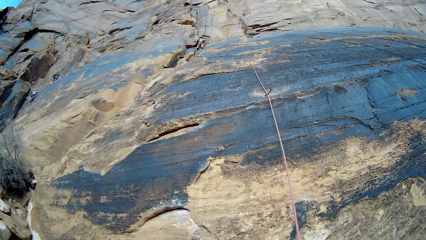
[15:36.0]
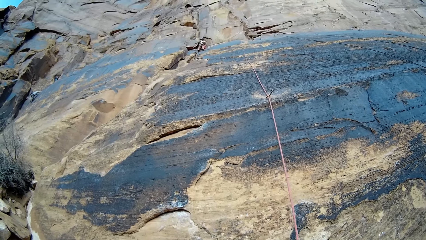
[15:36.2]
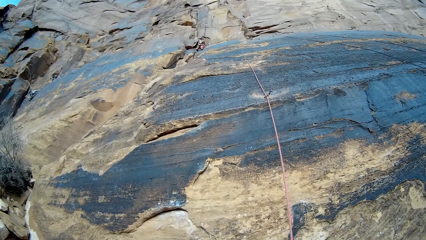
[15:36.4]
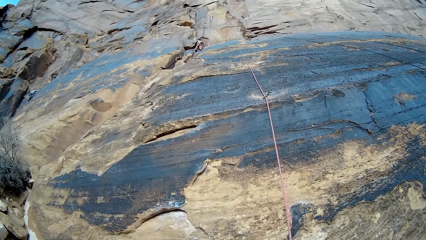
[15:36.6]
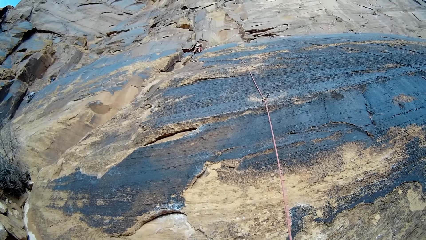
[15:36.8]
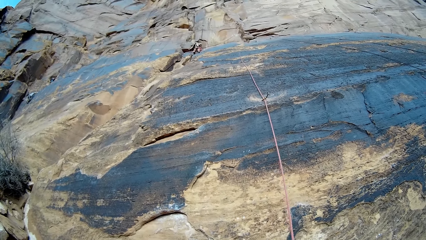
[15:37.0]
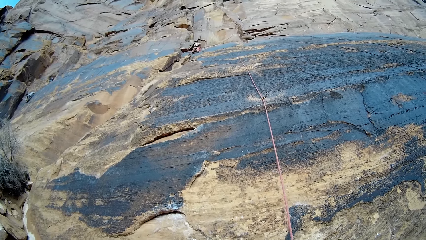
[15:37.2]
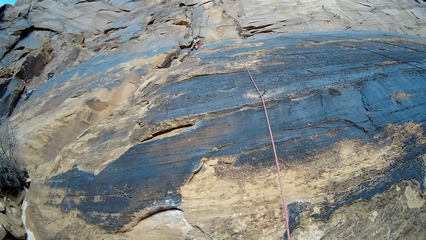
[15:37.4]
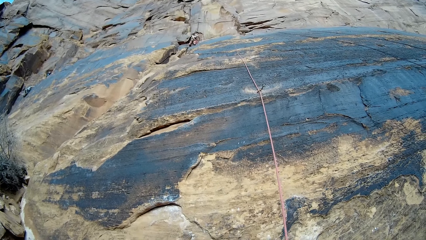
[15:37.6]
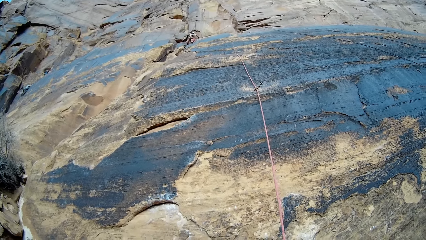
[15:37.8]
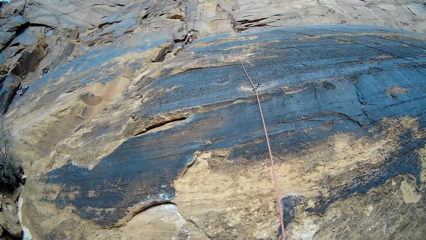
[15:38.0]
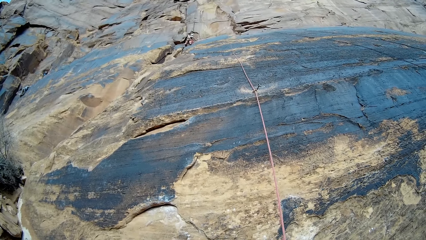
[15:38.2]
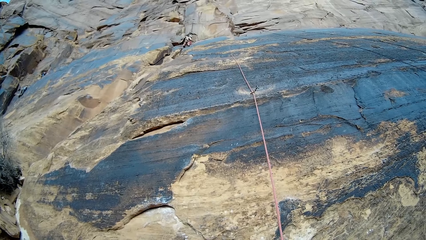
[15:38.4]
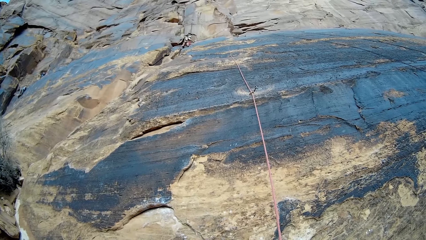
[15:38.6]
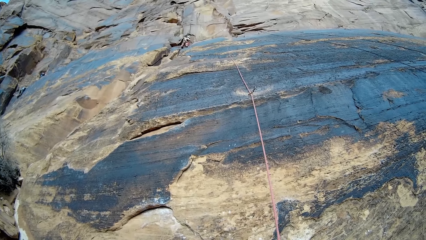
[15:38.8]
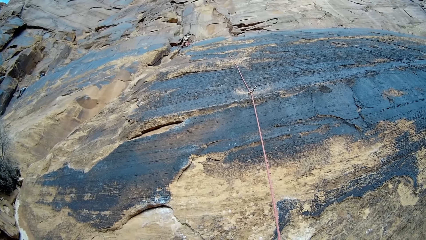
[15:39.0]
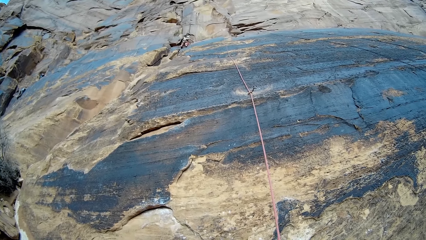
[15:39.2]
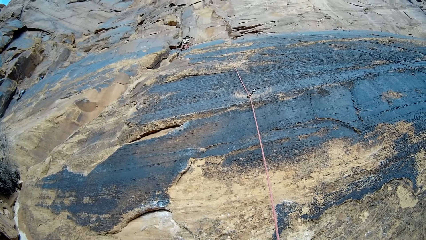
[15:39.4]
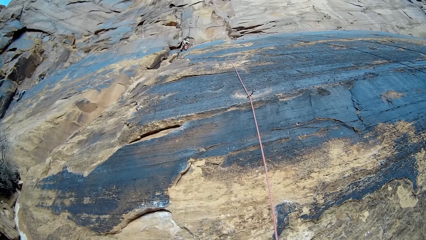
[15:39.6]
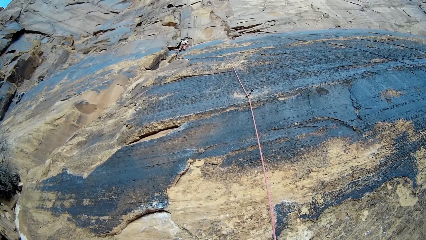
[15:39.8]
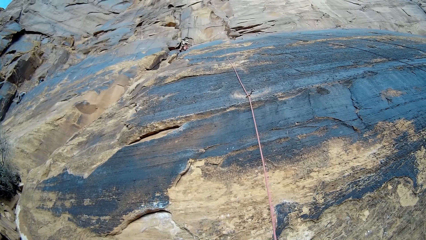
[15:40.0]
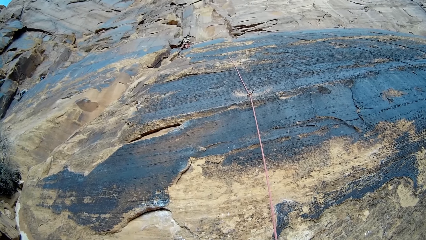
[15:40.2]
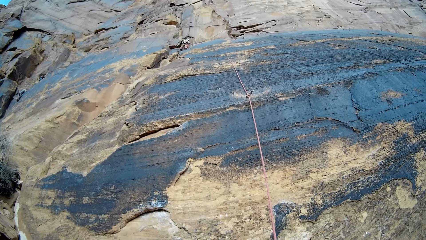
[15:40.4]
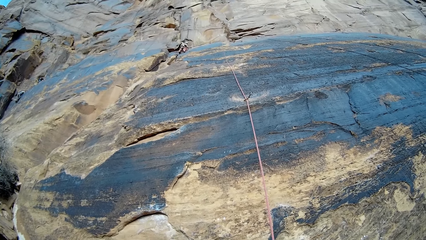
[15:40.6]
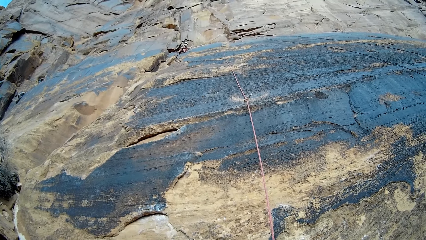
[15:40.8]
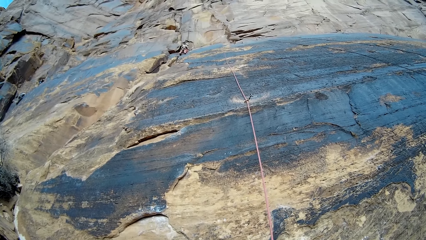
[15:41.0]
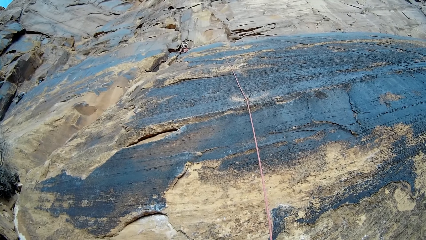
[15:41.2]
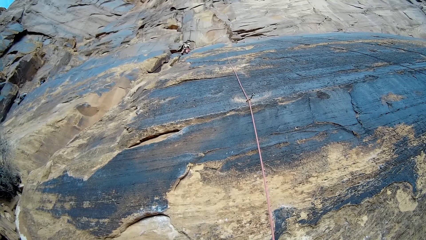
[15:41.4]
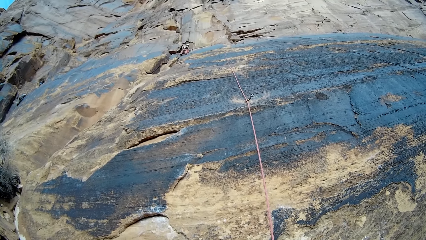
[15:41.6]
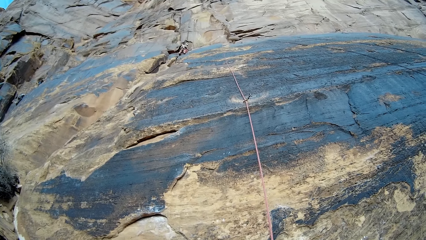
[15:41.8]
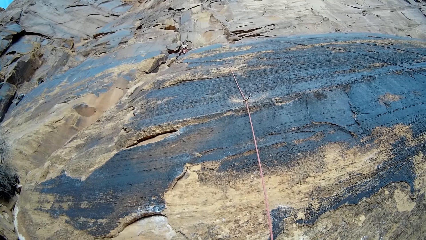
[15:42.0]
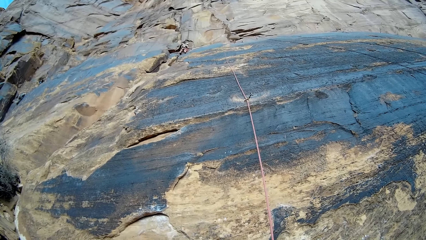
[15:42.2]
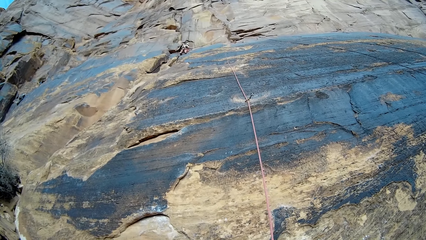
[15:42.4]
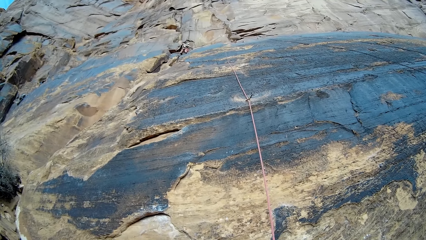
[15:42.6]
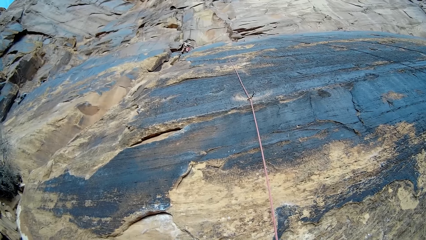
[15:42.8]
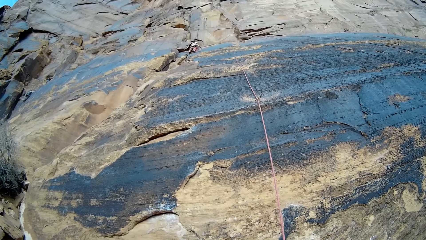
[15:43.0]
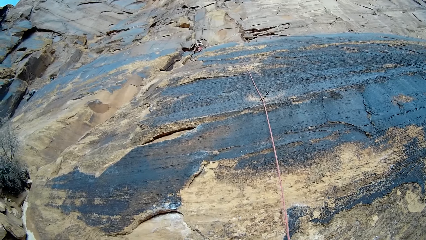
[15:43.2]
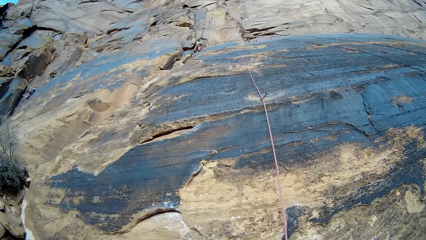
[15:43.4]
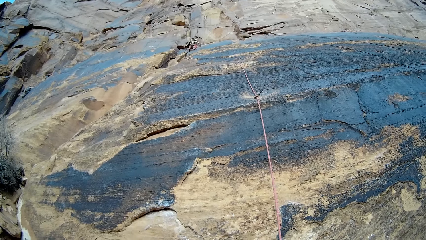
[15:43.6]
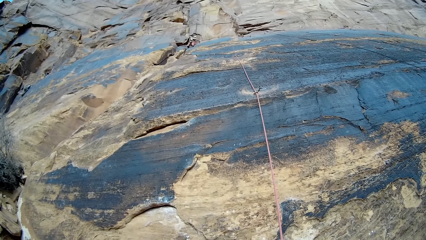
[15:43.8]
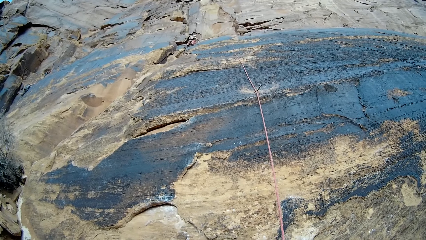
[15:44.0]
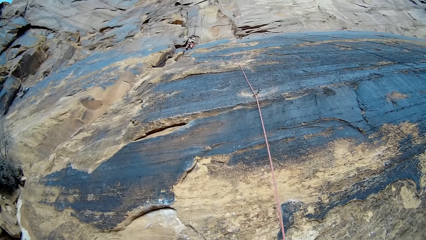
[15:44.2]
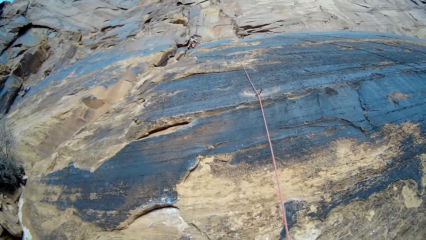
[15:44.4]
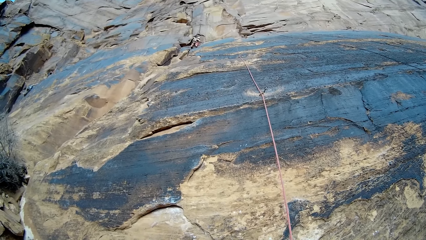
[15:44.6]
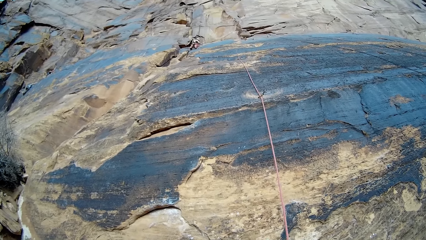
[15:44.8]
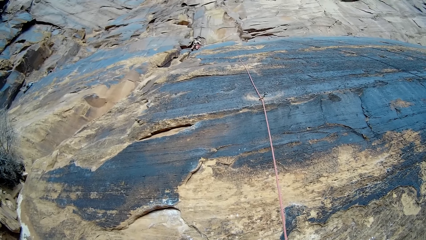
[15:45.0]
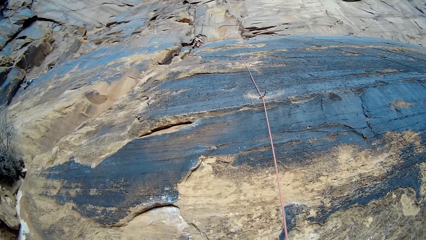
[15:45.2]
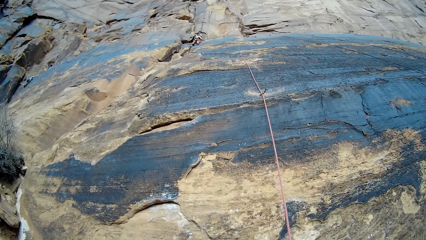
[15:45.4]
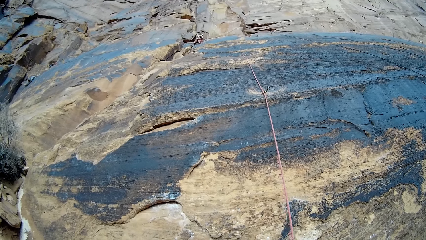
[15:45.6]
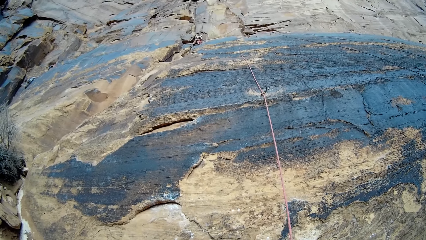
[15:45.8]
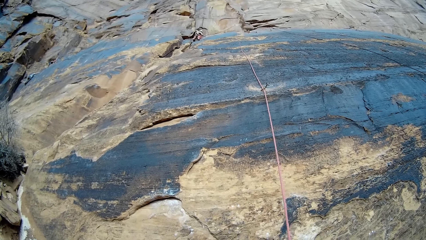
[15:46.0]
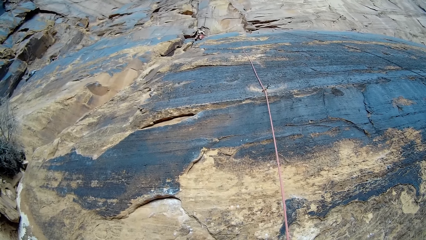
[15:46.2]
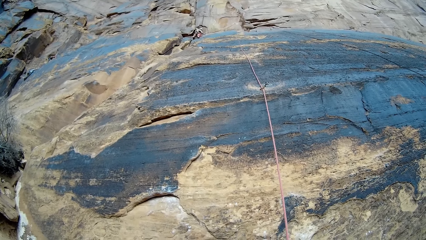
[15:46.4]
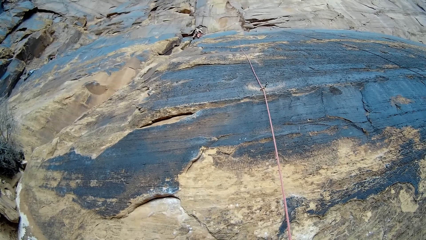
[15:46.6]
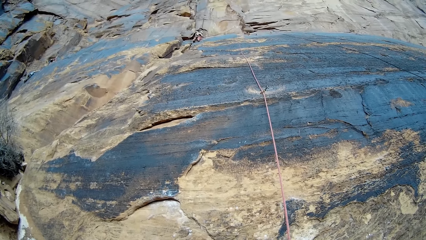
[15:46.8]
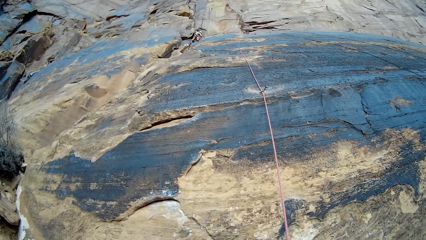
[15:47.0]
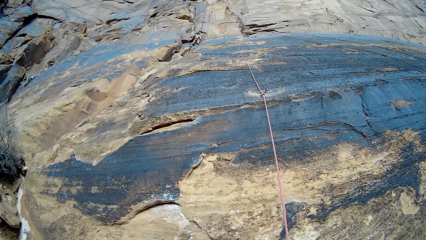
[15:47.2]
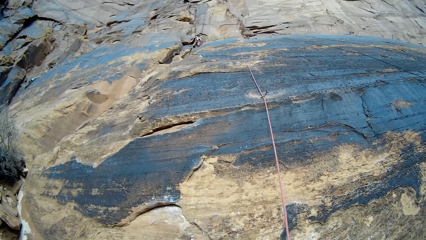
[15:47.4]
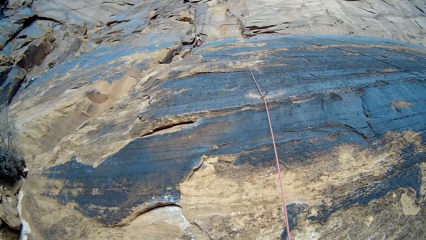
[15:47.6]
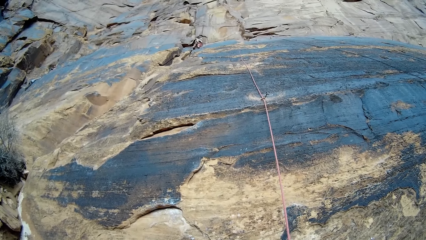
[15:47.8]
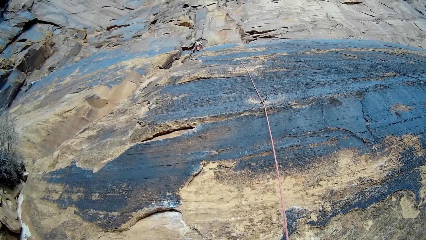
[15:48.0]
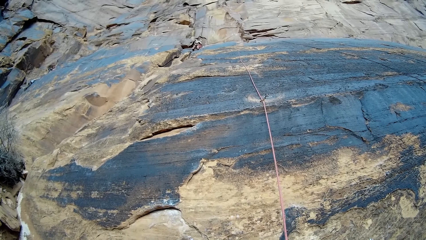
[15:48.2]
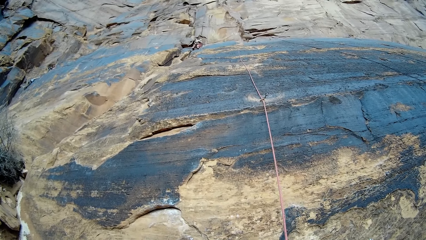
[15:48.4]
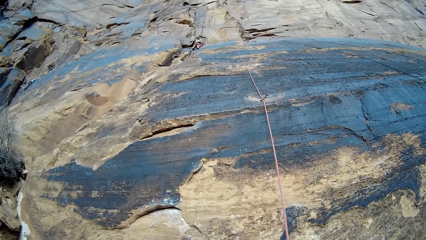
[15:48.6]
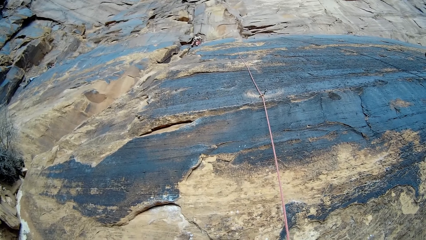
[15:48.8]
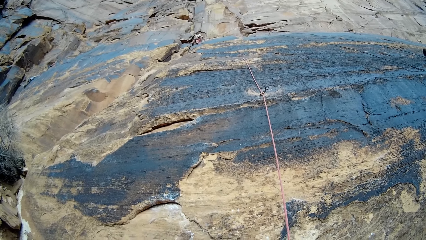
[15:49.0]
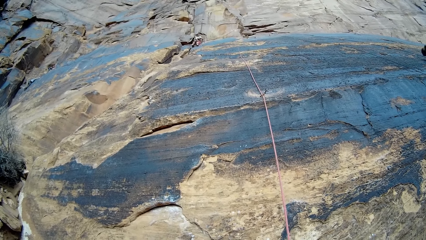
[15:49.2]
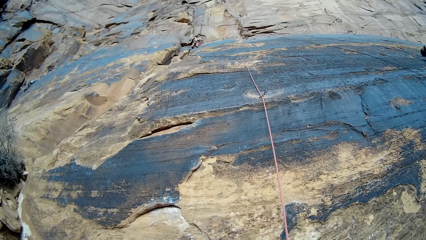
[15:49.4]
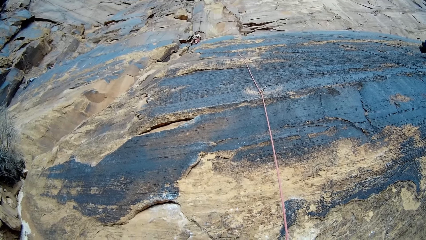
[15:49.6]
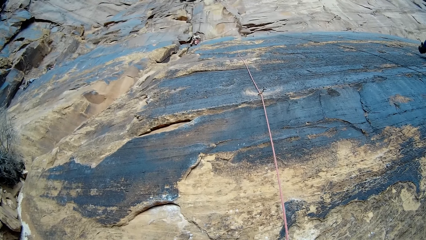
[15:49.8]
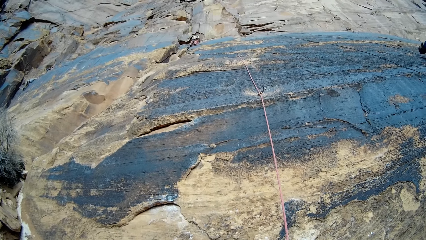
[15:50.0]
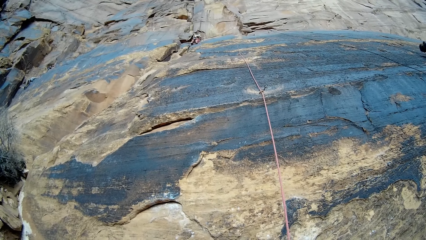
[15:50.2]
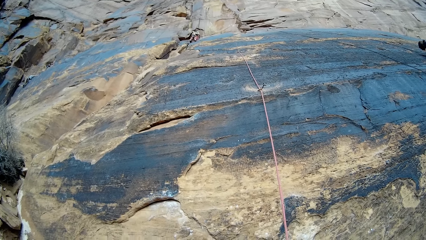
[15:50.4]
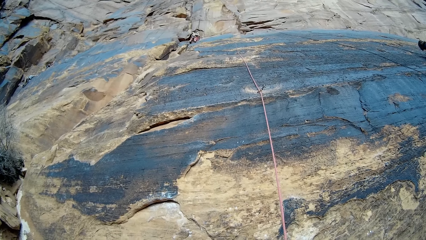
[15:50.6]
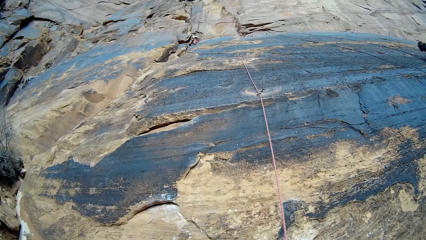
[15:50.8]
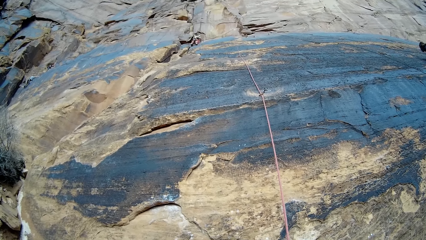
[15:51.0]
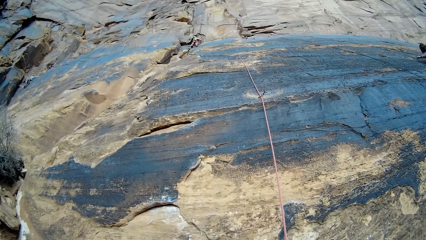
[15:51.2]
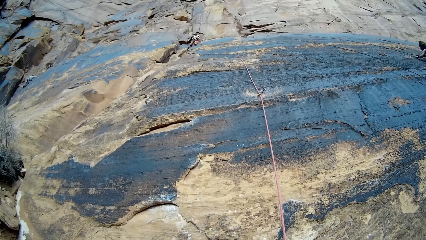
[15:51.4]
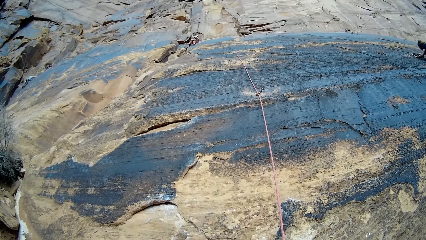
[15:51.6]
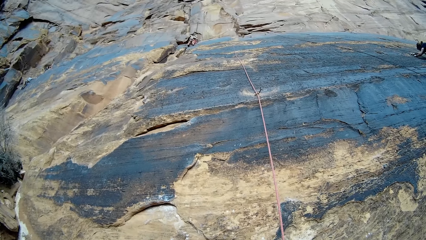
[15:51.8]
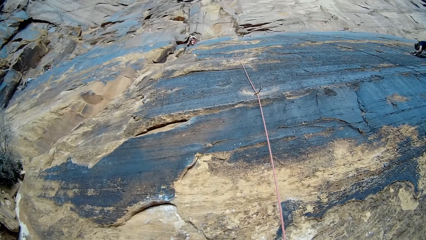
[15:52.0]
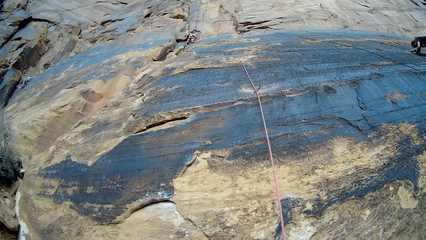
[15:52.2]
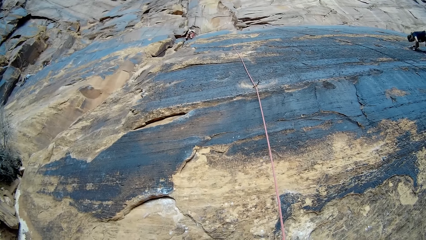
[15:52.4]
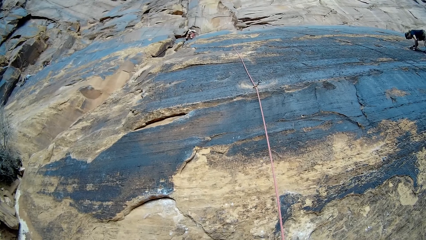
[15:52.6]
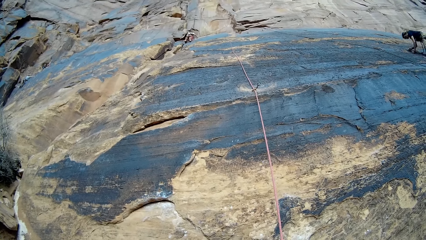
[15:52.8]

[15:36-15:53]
A man climbs up the mountain.
